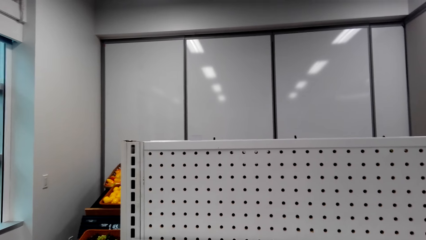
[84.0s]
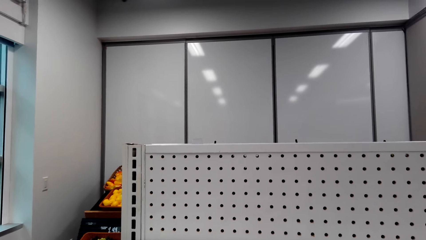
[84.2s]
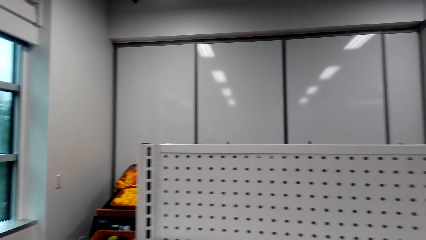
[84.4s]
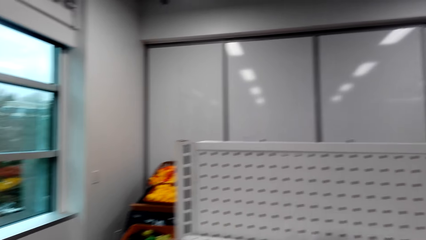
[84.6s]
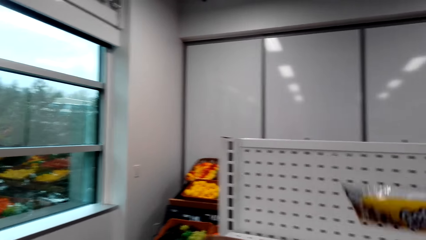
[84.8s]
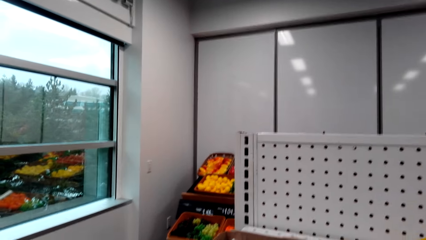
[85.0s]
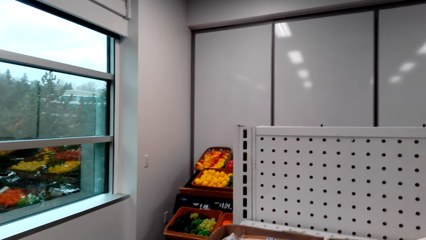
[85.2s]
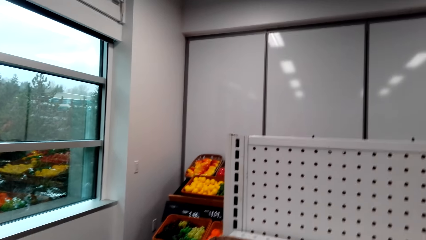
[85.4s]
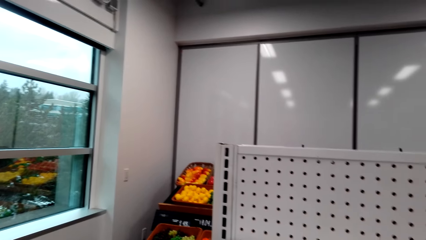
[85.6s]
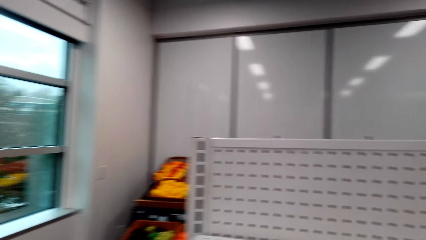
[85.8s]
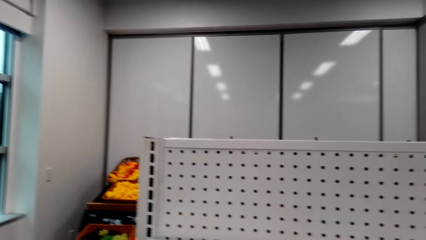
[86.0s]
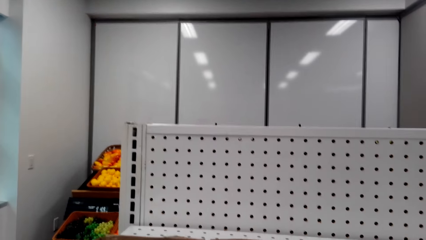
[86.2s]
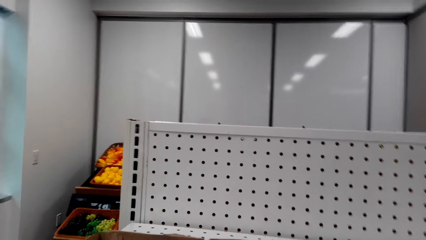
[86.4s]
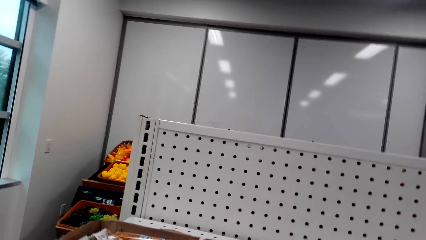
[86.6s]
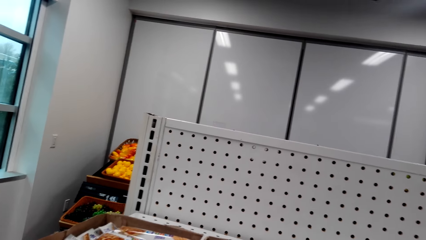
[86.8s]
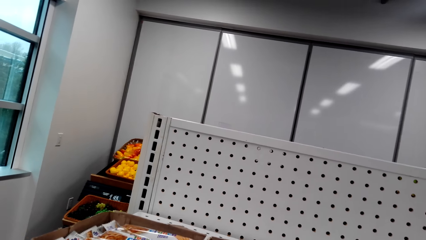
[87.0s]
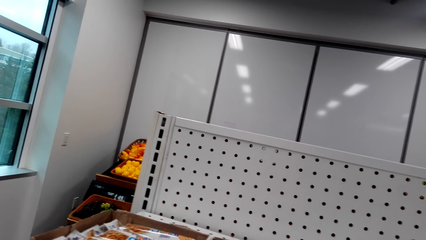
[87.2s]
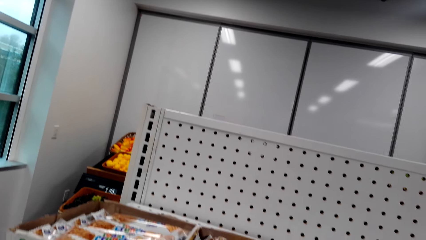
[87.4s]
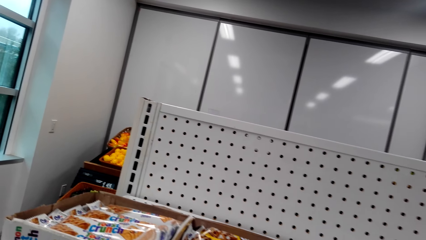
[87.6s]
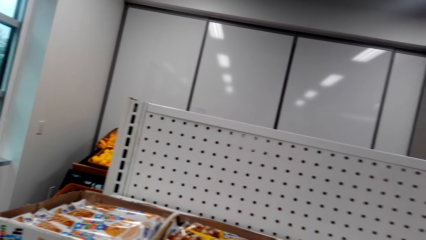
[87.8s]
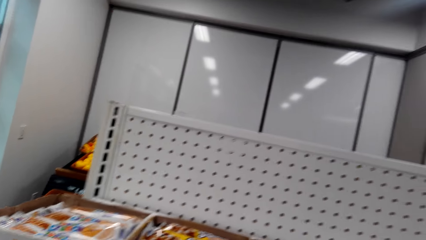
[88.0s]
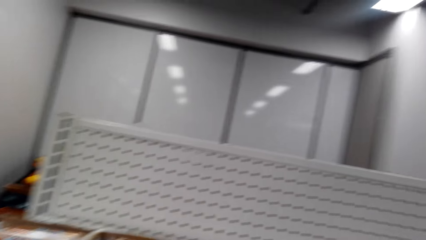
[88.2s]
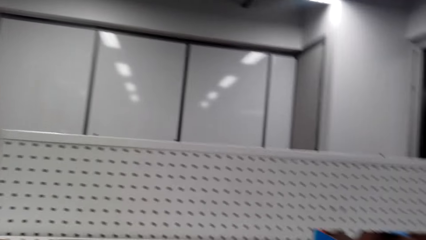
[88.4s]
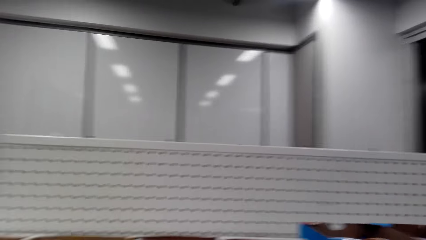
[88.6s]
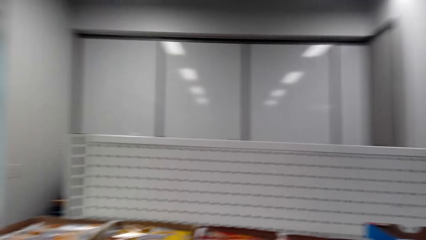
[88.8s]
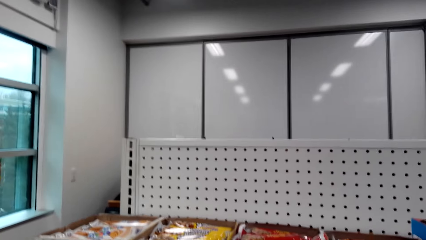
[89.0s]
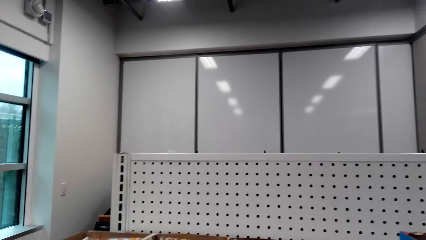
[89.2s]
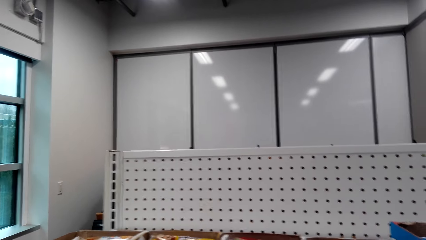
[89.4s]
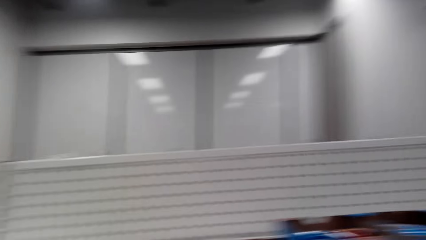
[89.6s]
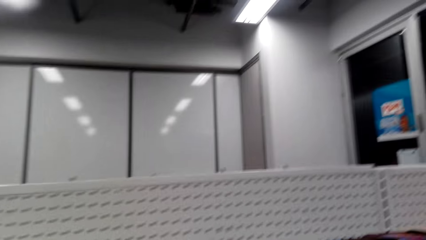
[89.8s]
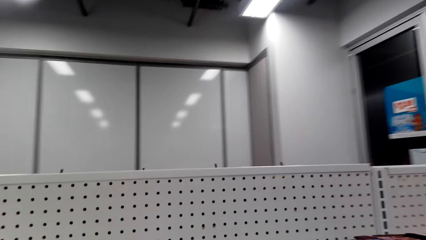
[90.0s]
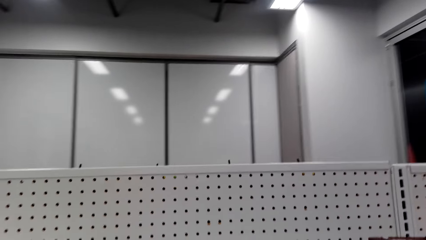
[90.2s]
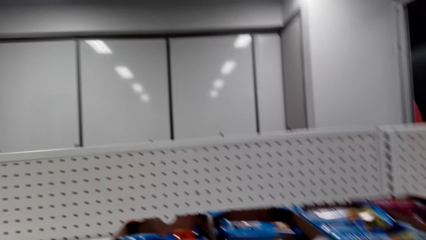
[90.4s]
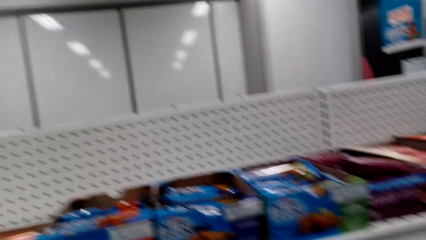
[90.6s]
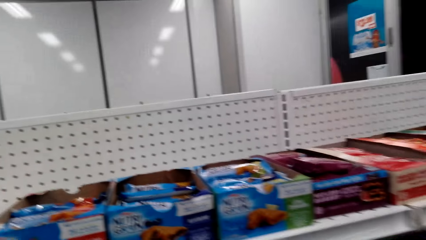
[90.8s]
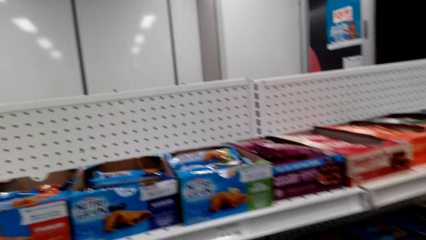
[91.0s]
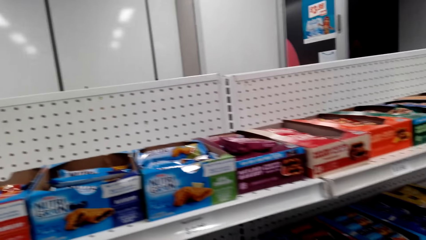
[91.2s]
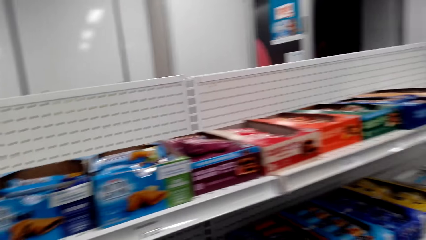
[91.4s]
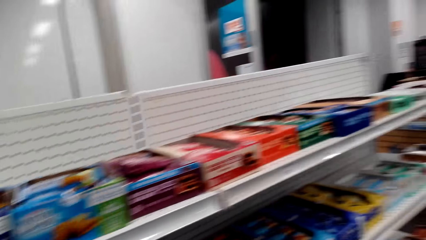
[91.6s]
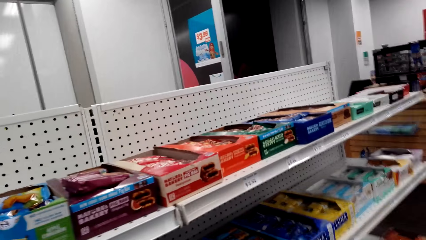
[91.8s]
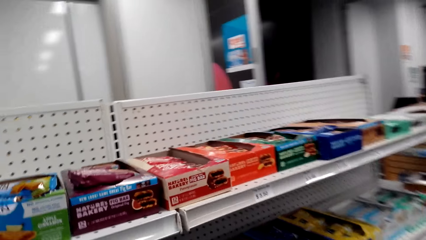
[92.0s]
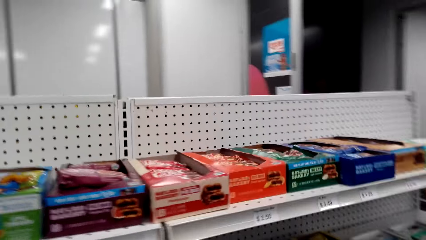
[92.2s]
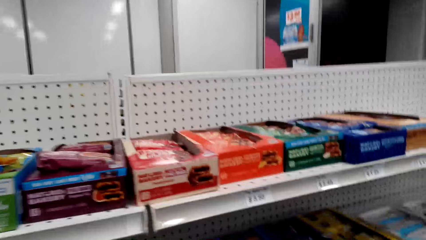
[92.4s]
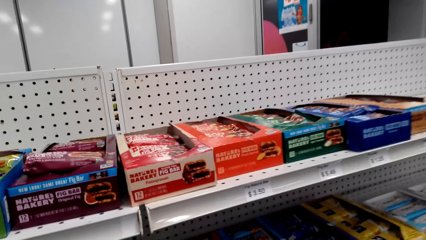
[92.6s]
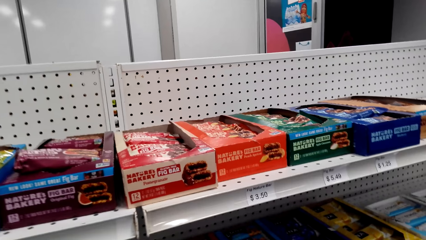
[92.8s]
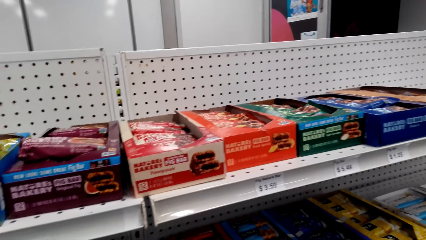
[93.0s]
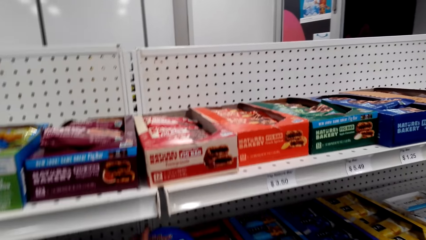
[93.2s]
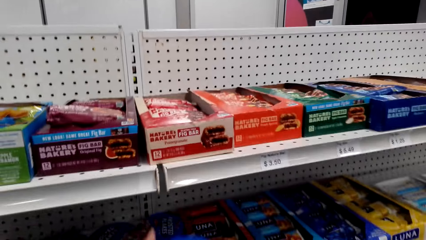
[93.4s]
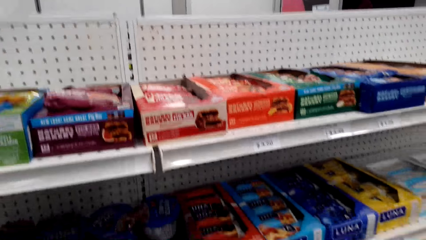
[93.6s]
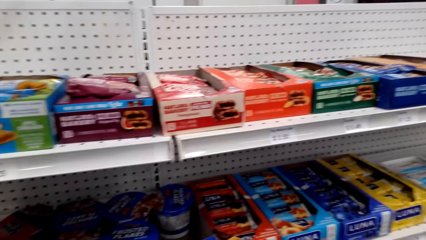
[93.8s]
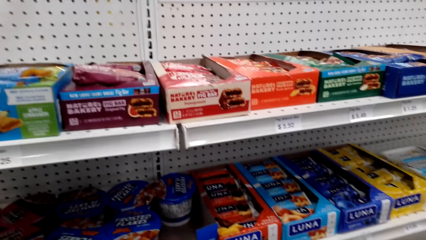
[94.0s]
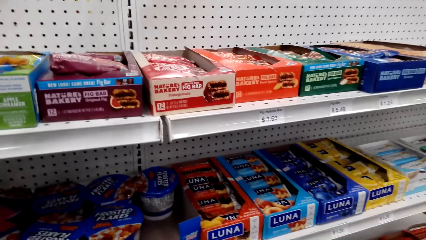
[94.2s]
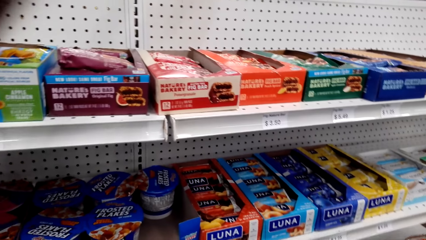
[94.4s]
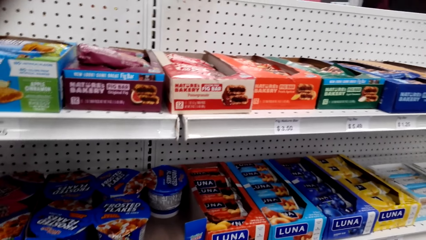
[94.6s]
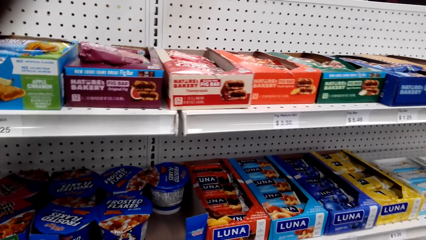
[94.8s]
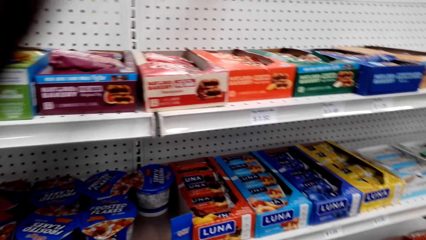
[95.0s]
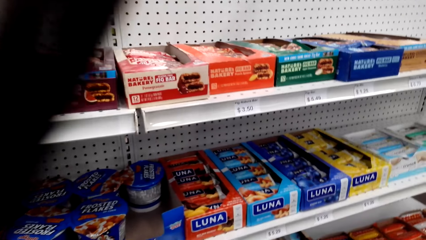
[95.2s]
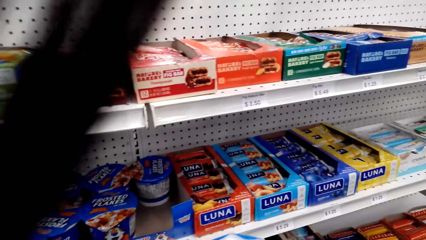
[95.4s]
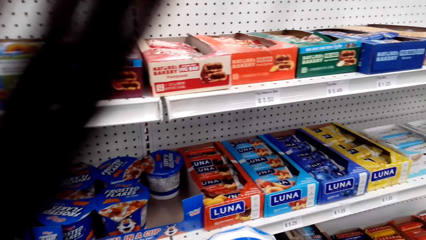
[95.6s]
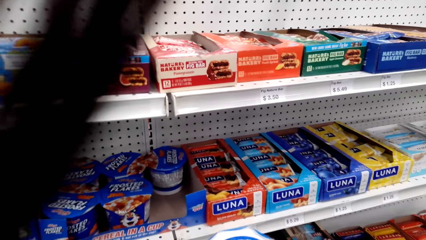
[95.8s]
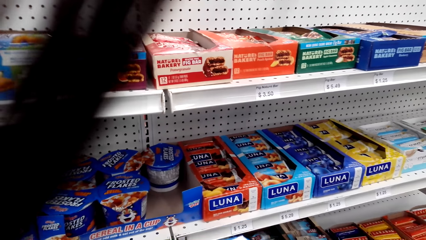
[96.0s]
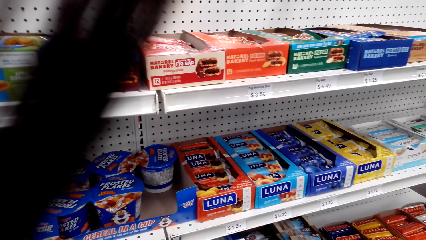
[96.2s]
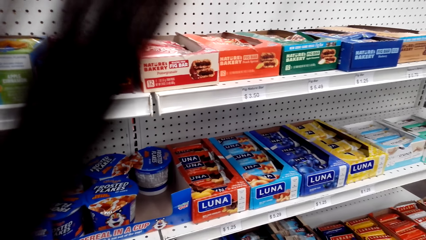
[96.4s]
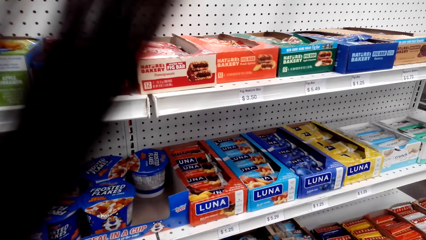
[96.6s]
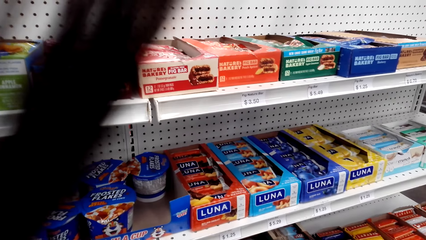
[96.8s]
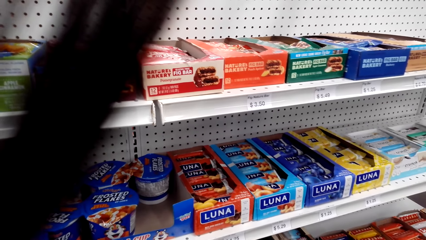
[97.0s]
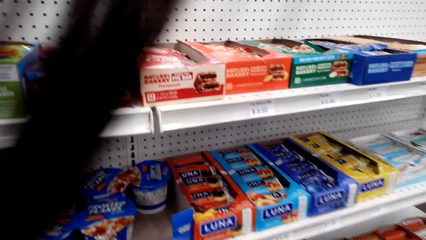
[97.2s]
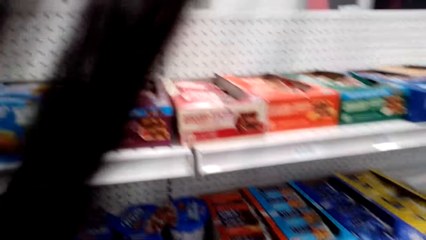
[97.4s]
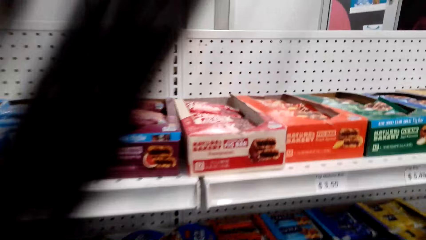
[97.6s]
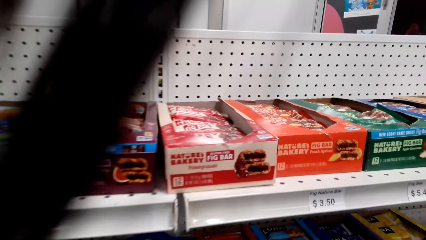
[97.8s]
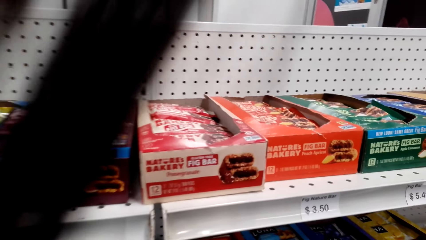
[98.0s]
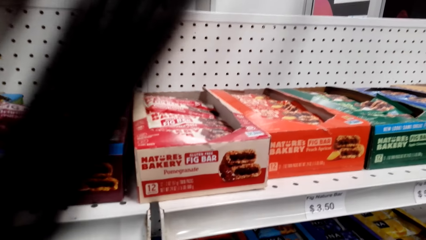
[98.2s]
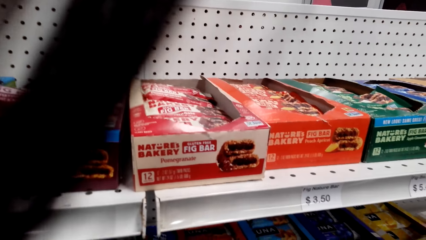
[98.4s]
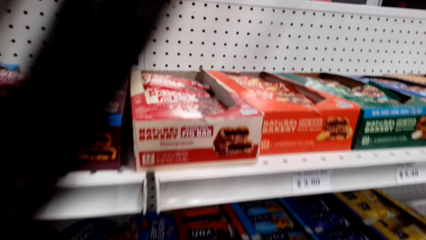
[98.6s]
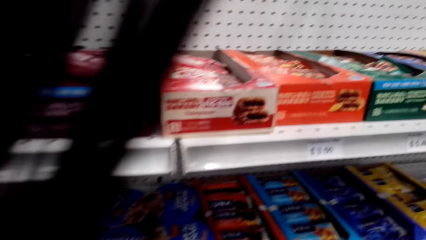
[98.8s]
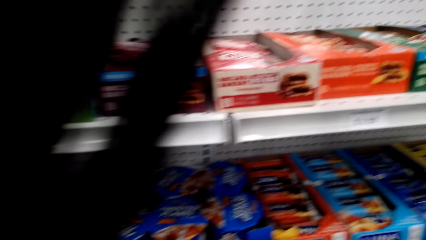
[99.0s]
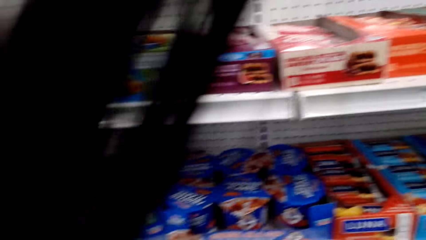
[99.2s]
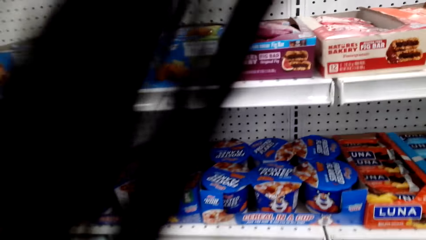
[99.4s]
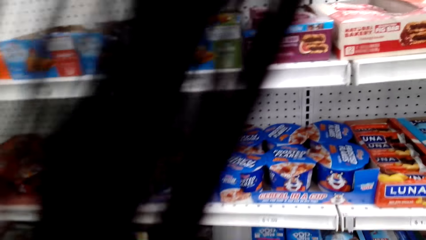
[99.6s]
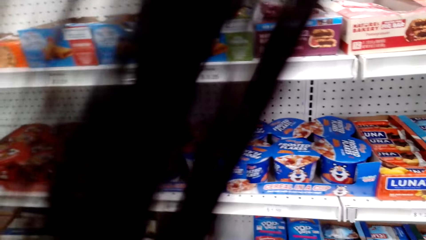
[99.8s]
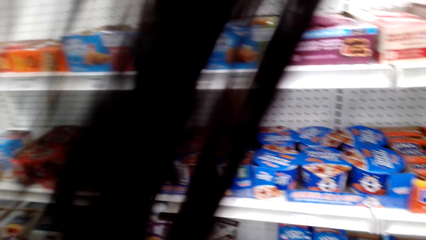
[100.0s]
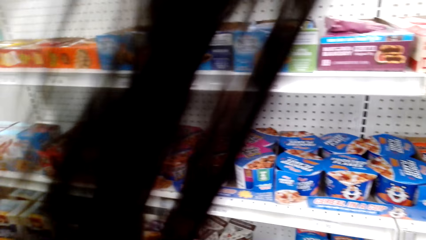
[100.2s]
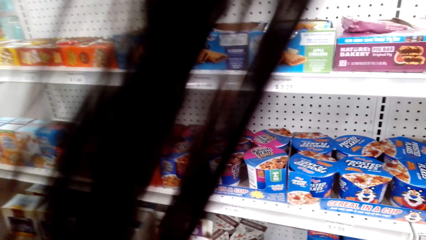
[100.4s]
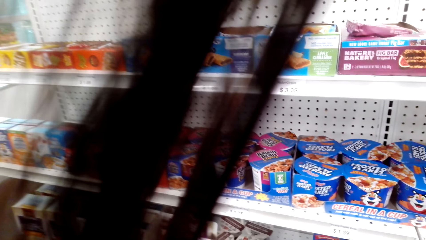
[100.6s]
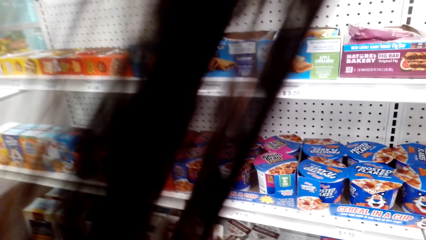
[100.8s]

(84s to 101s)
The camera wearer puts the chocolate in the box. They look around the store. They pick up the frosted flakes. They look at the frosted flakes. They put the frosted flakes on the shelf.
